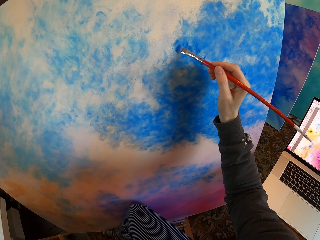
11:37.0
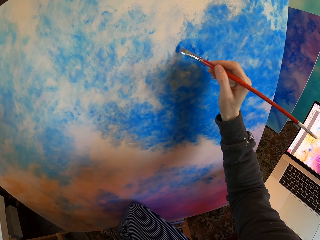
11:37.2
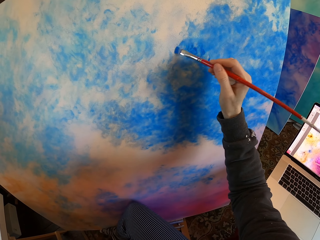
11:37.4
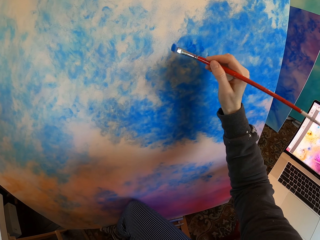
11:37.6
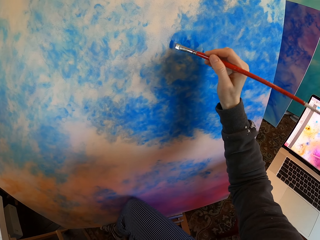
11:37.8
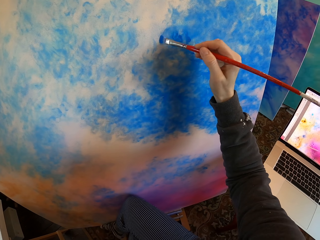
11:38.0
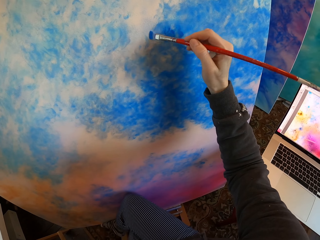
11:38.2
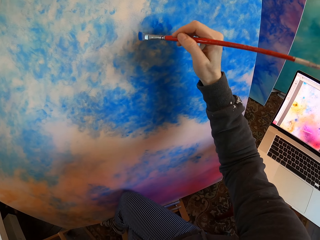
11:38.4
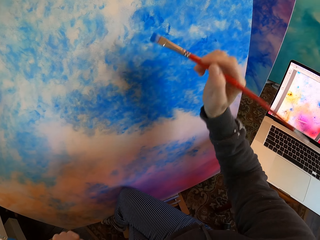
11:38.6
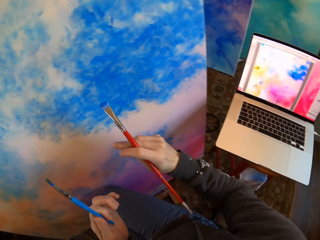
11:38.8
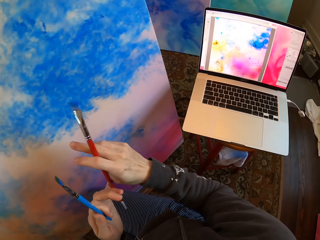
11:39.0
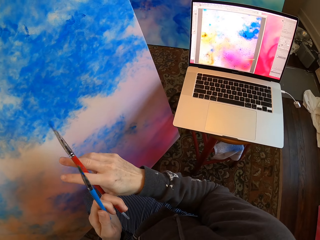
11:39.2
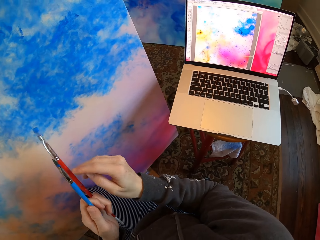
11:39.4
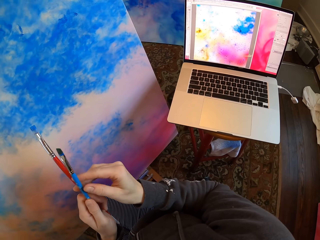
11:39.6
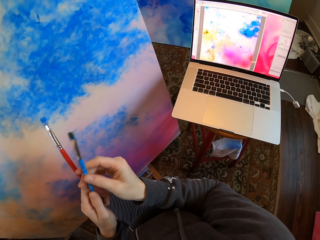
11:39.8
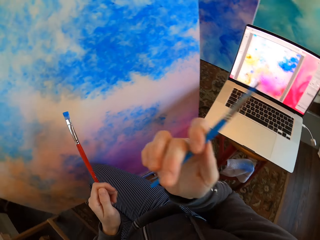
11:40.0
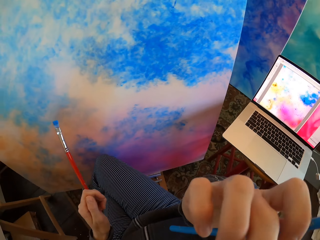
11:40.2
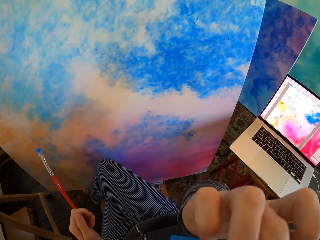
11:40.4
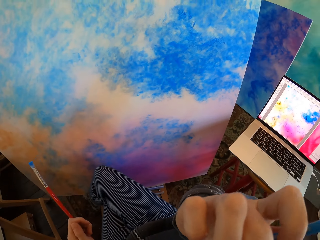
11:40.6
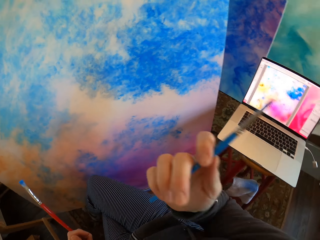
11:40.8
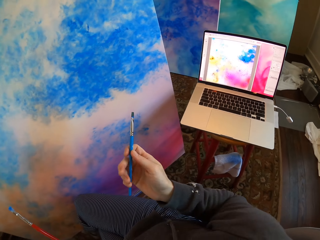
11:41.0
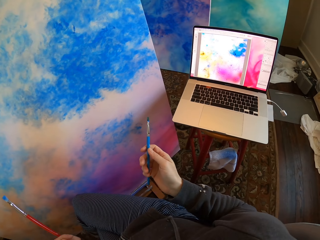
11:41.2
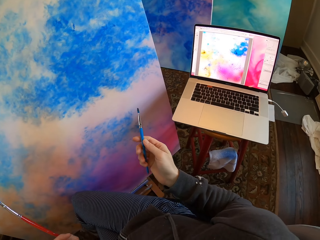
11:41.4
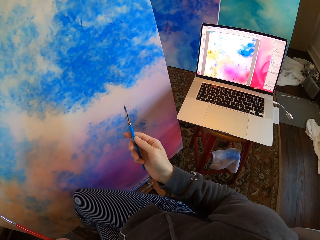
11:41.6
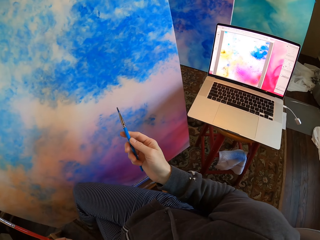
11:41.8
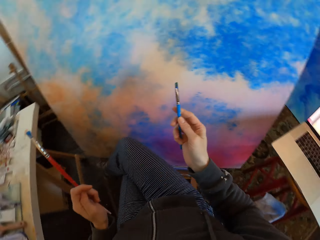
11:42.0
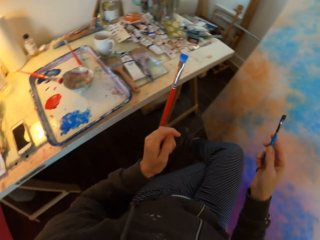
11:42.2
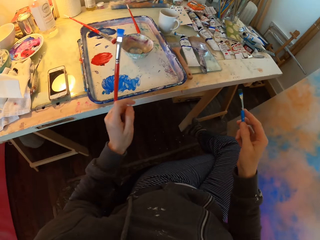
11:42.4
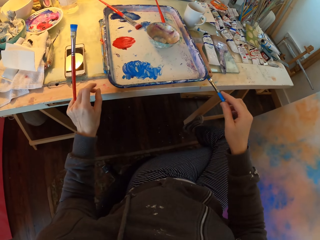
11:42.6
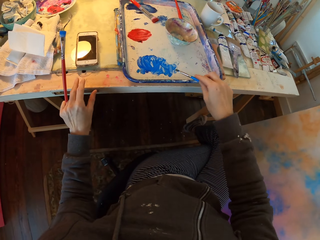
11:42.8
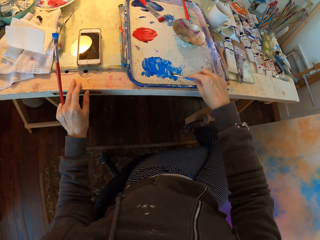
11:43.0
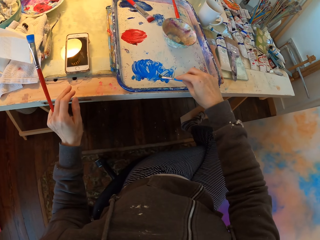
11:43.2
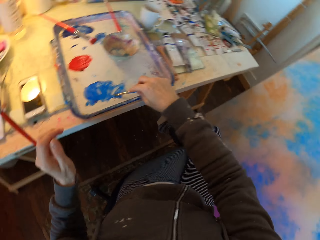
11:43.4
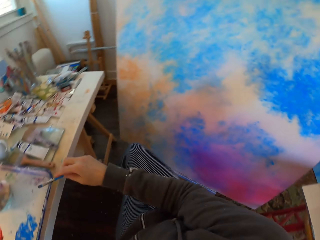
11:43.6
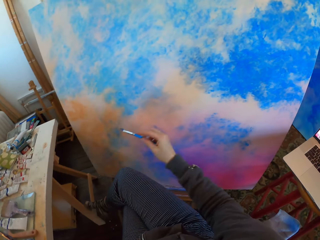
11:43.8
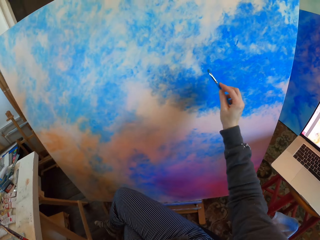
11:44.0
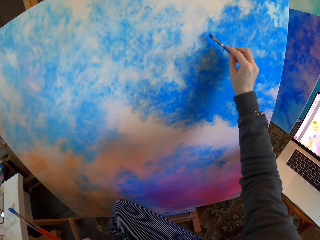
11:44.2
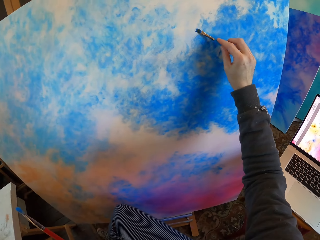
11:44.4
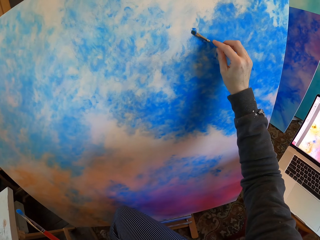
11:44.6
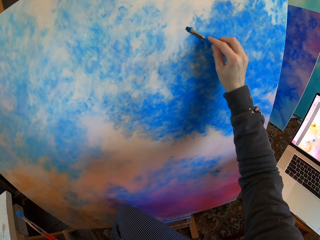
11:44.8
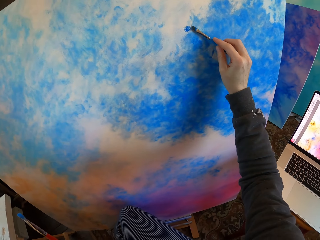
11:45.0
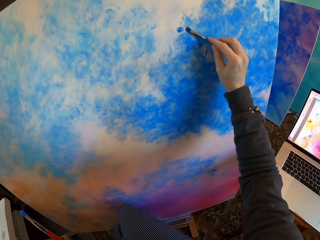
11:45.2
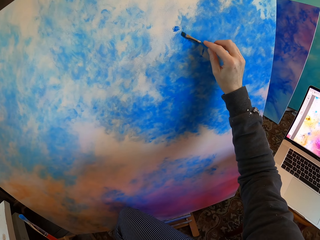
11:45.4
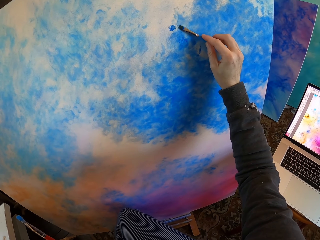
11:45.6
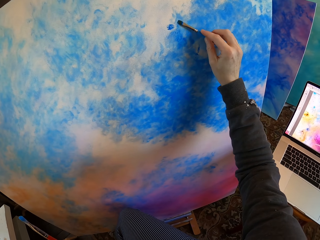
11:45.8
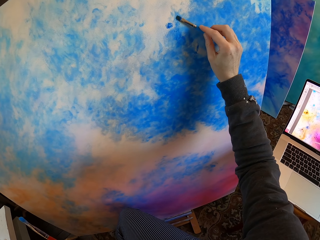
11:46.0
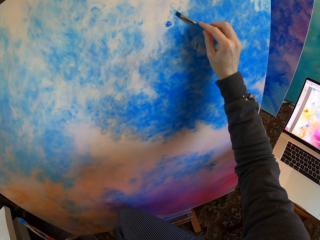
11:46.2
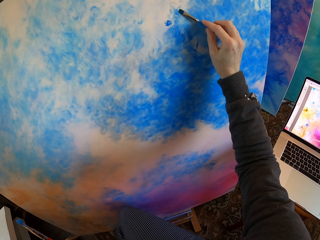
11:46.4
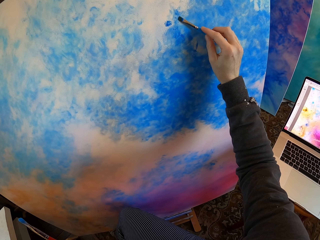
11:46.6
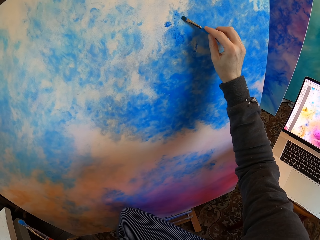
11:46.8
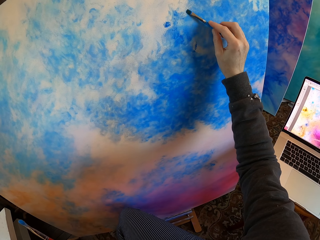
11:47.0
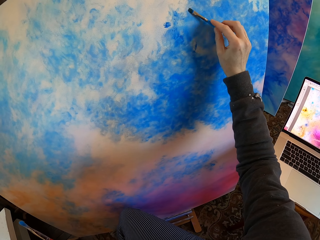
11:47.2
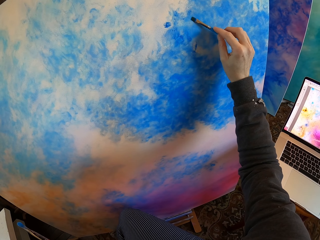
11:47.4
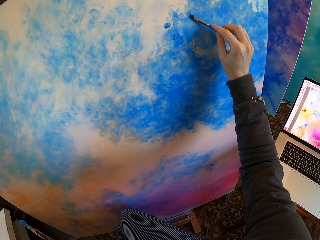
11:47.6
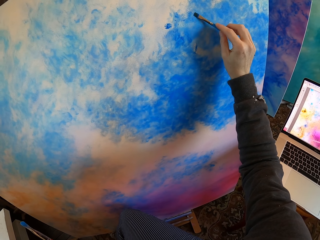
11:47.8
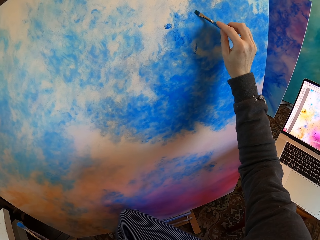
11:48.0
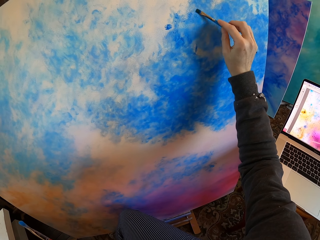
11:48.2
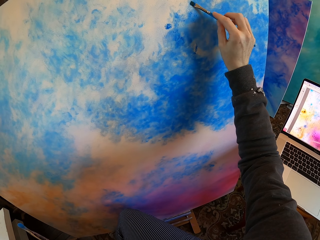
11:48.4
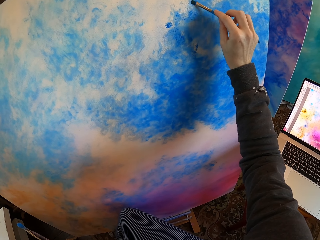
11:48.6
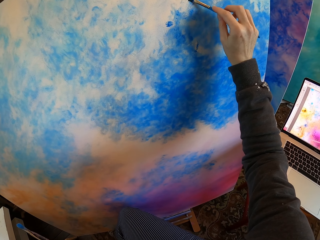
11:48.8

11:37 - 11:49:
The camera wearer turns to the side. He holds the paint brush with his hands. He turns to the side. He dips paint in the paint tray on the table. He paints the wall paper with the paint brush.

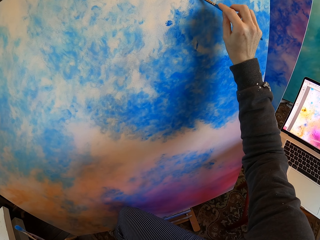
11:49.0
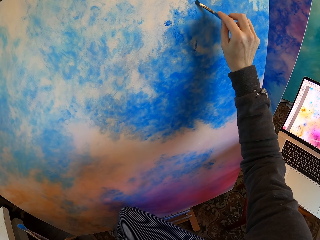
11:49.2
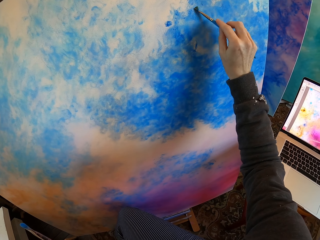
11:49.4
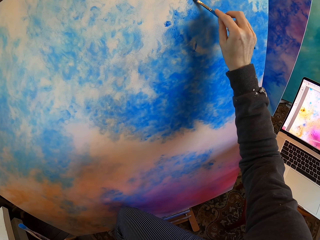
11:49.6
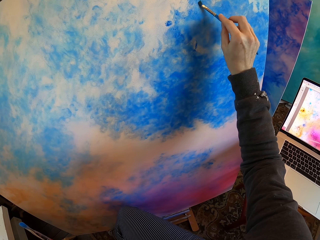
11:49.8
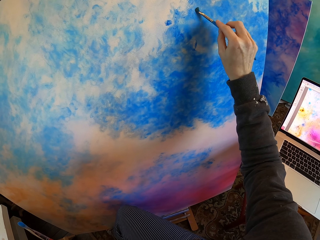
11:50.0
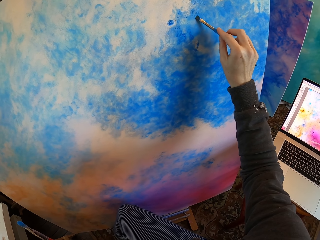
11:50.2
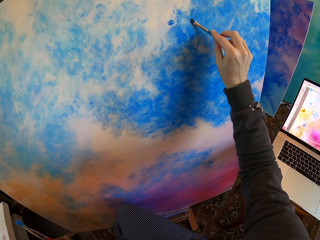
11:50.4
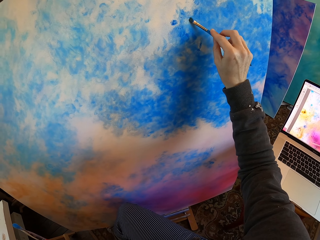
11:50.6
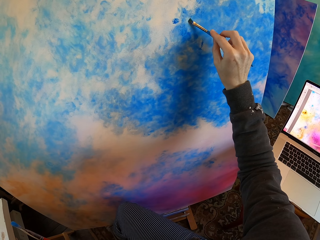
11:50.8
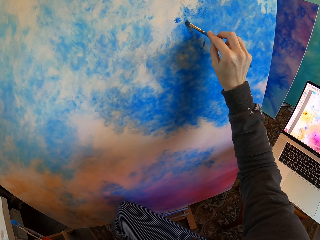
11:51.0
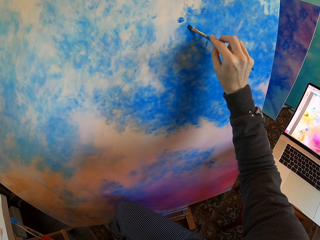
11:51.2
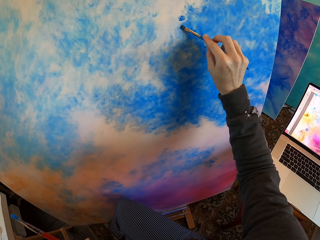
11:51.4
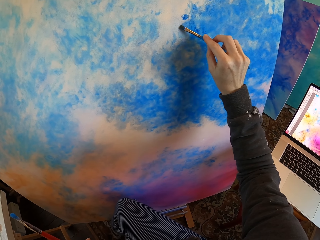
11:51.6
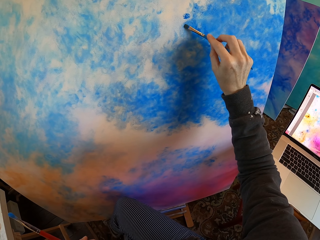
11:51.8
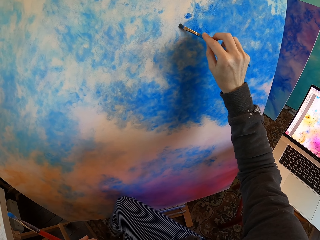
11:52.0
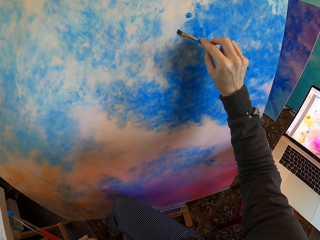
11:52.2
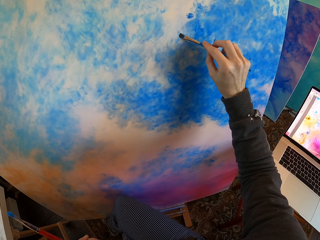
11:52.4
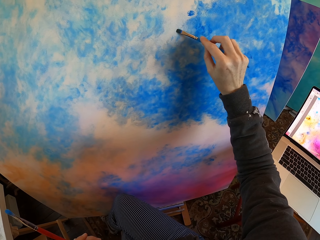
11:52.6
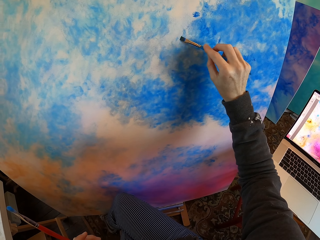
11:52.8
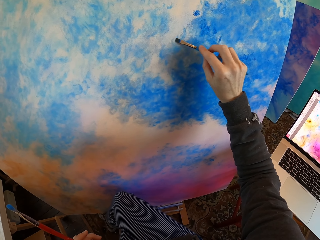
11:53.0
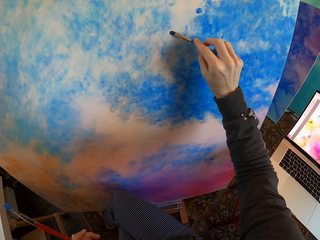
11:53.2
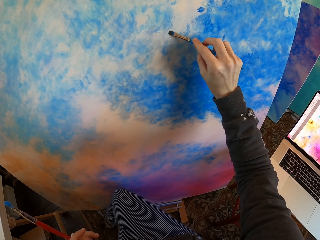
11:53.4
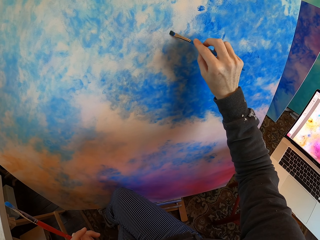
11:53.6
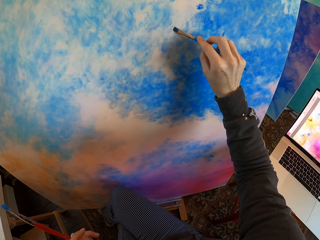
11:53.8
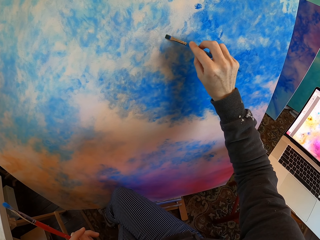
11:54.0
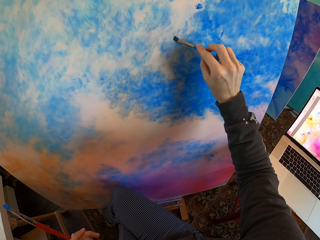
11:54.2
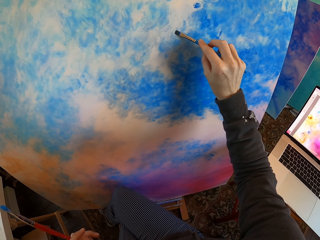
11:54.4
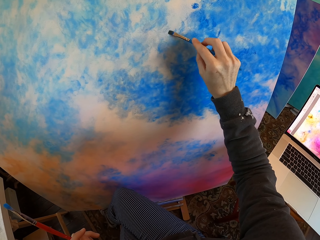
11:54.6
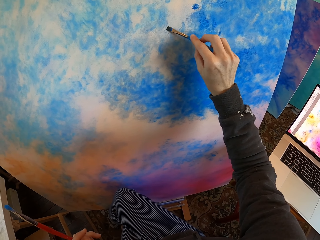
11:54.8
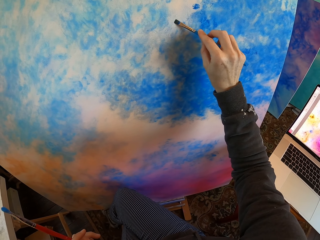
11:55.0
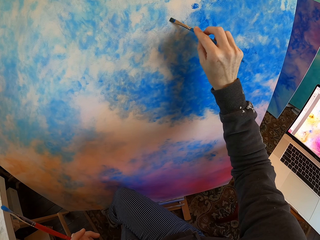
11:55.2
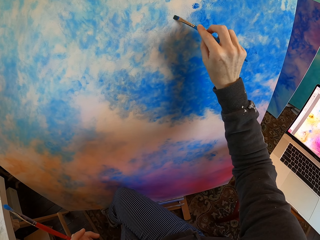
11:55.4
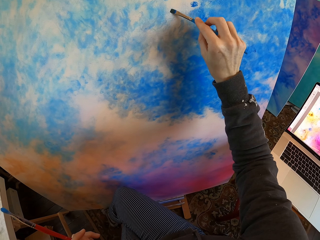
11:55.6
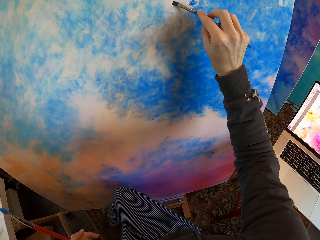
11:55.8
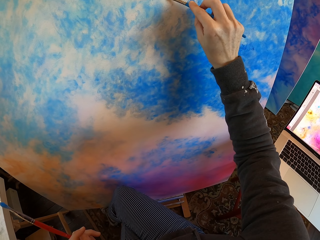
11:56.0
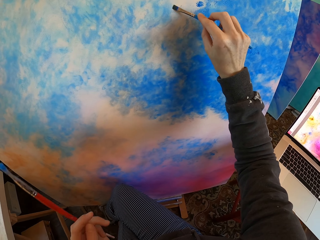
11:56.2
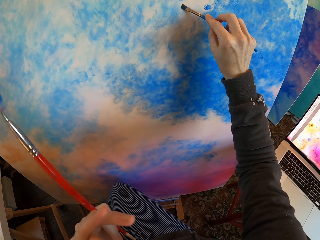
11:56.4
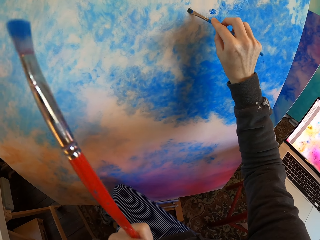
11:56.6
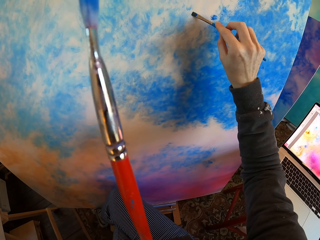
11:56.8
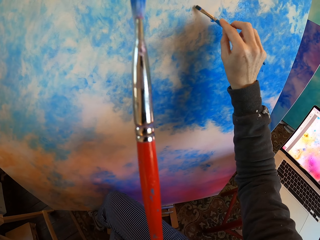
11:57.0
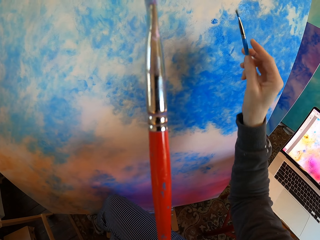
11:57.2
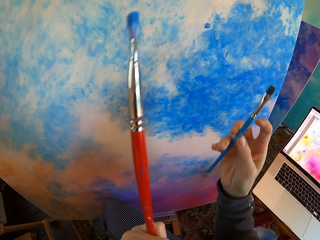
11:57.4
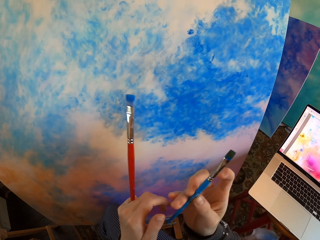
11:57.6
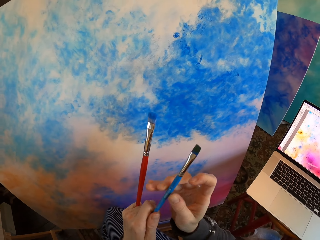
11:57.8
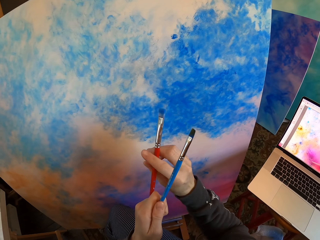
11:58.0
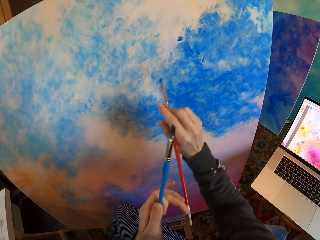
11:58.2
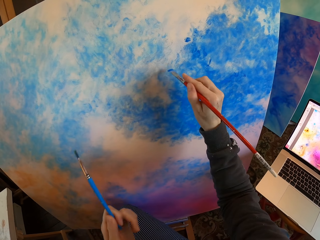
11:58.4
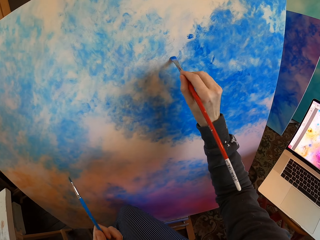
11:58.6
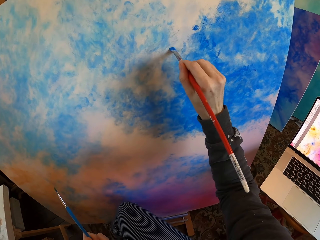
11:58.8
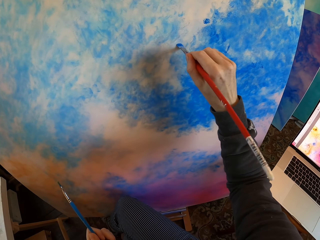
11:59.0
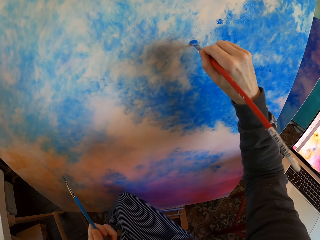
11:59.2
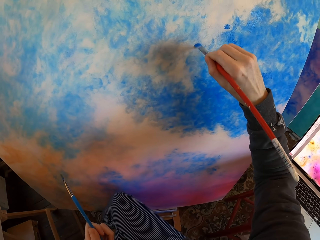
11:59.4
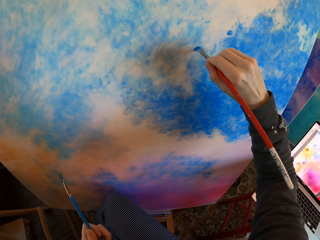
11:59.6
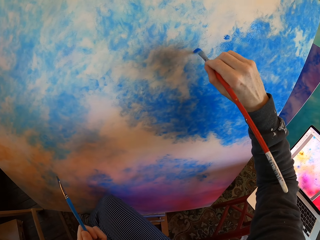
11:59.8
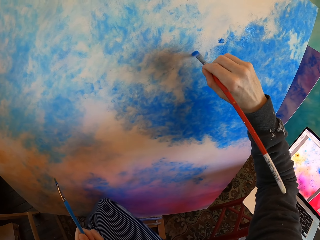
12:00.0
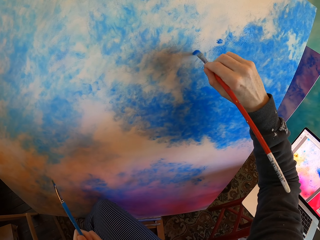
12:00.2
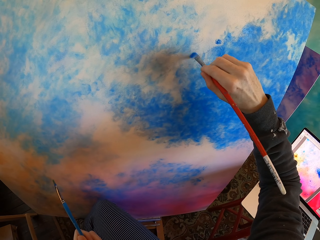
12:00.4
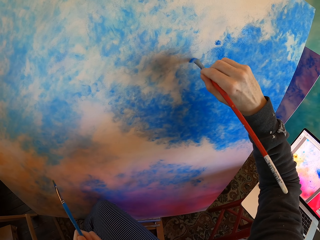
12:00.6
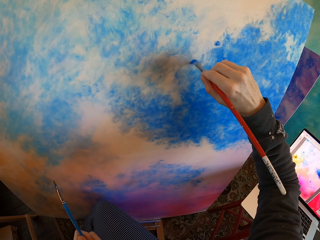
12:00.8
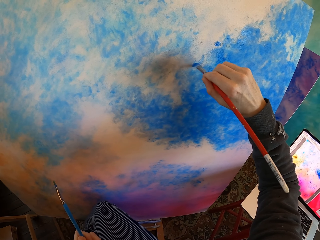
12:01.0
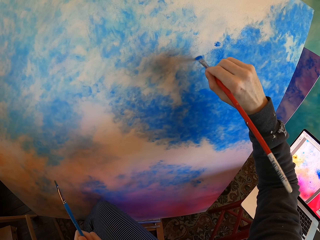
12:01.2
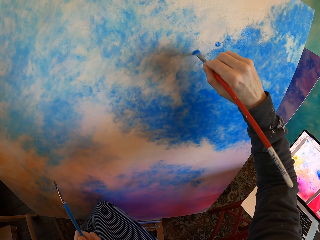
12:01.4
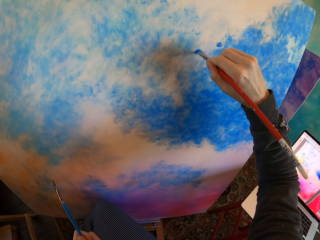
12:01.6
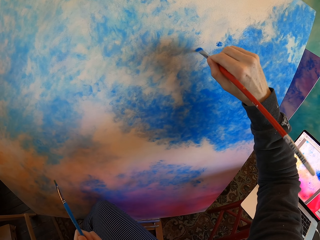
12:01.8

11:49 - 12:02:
The camera wearer holds the paint brush with his hands. He exchanges drawing paint brushes. He paints the wall paper with the paint brush.
